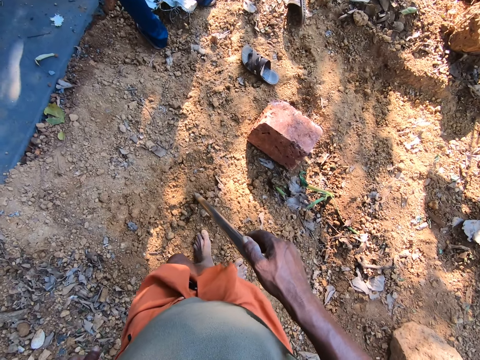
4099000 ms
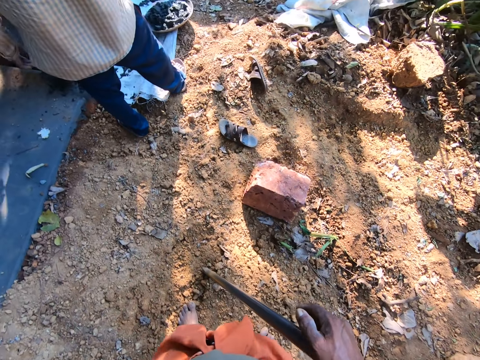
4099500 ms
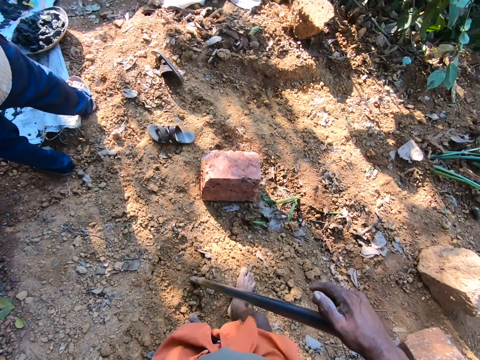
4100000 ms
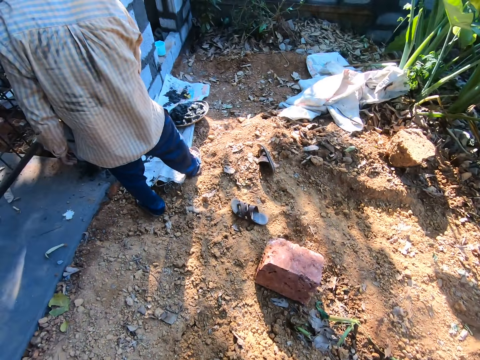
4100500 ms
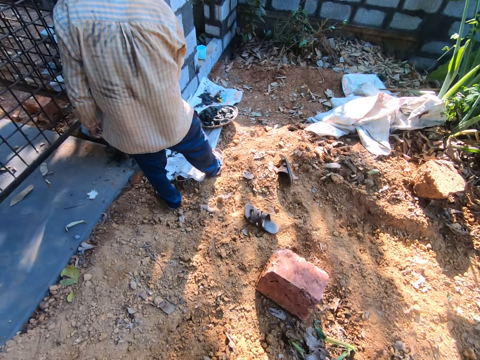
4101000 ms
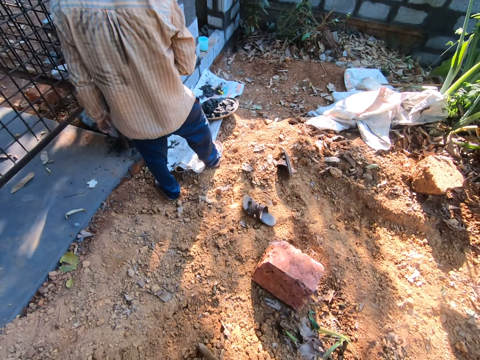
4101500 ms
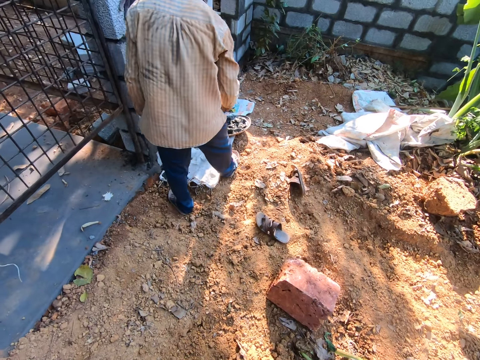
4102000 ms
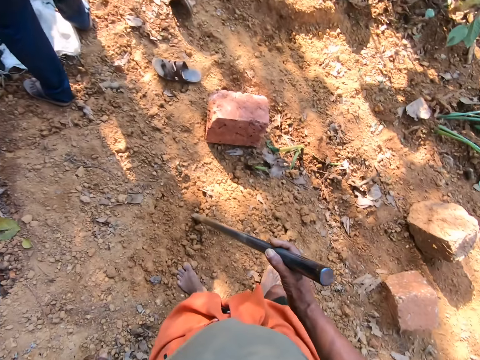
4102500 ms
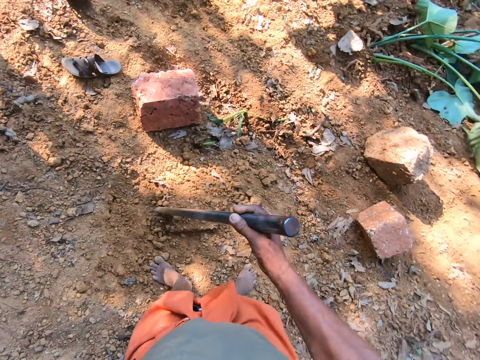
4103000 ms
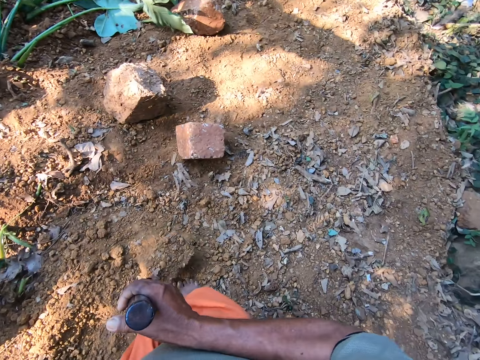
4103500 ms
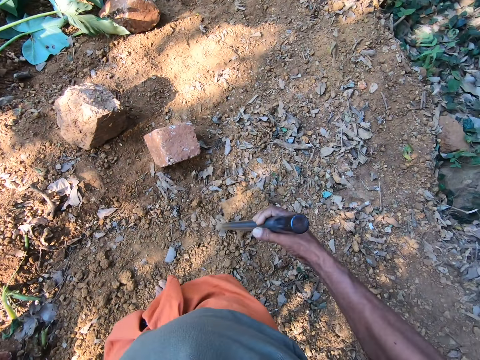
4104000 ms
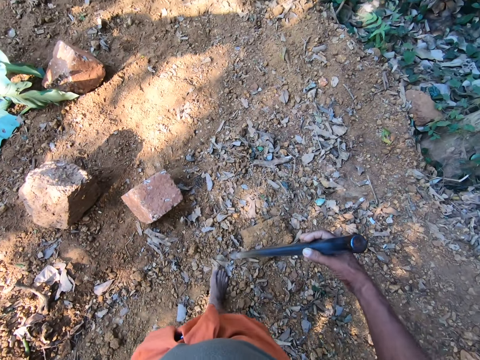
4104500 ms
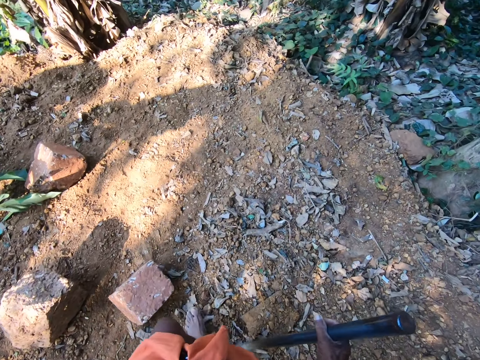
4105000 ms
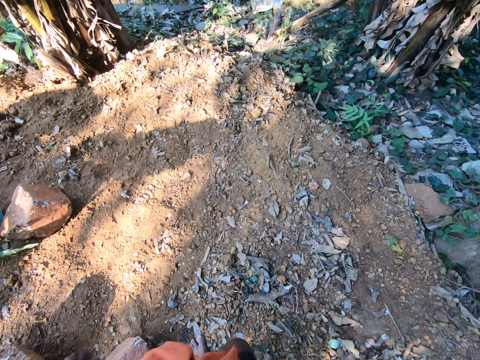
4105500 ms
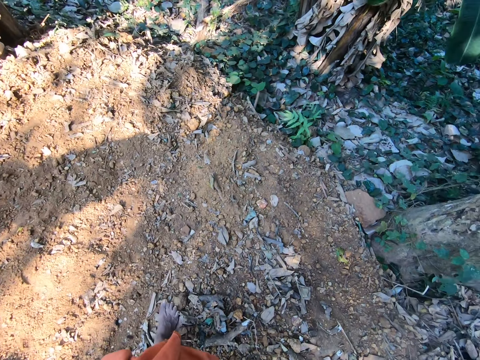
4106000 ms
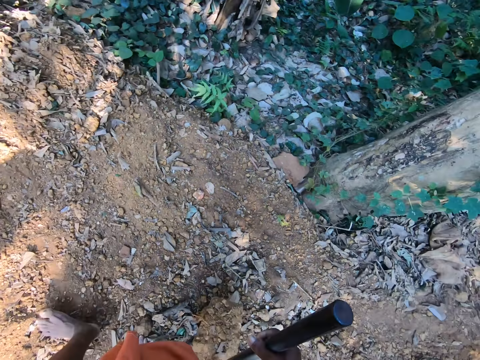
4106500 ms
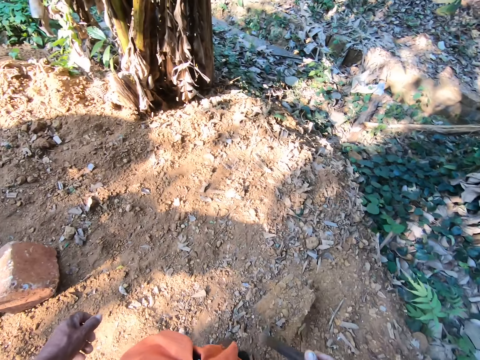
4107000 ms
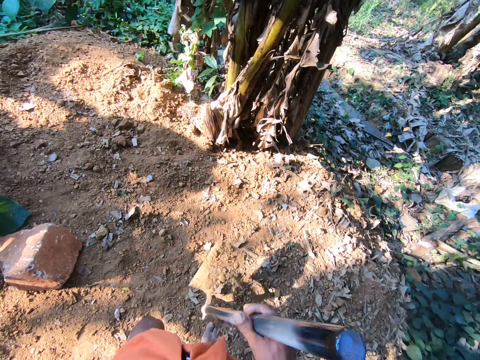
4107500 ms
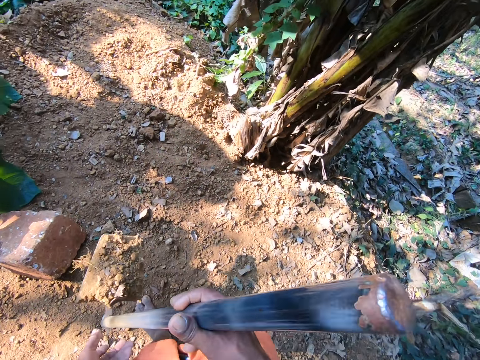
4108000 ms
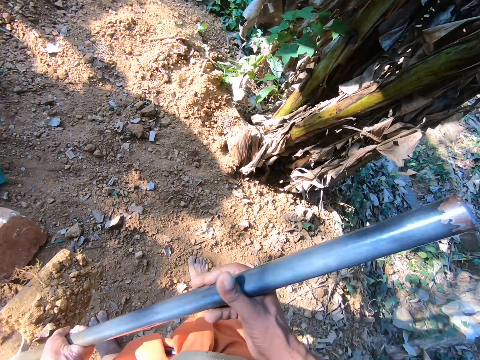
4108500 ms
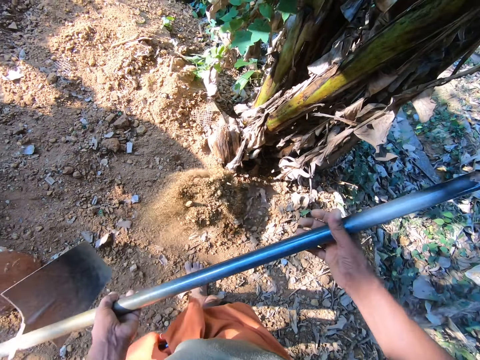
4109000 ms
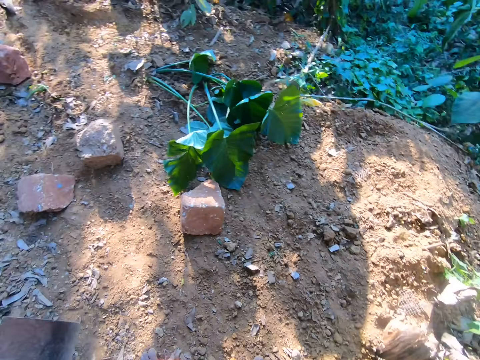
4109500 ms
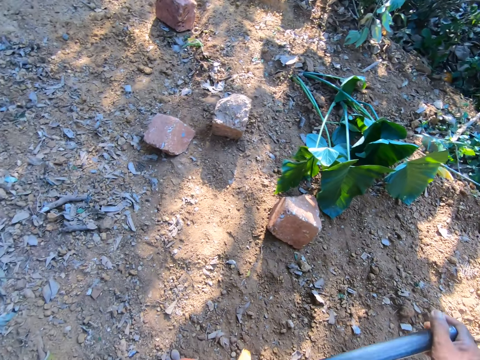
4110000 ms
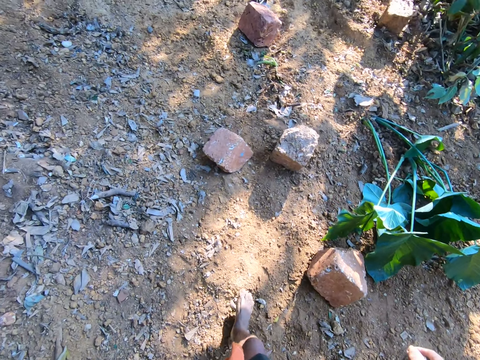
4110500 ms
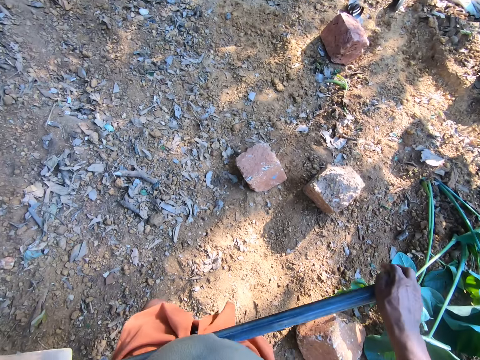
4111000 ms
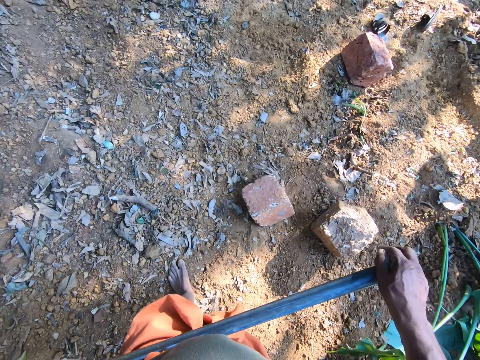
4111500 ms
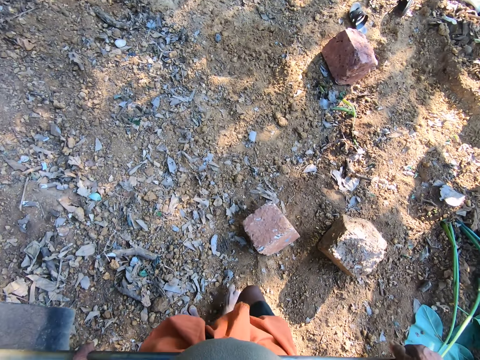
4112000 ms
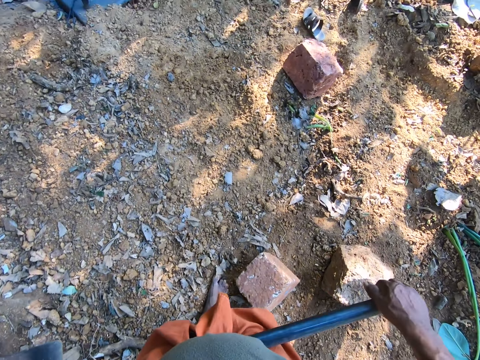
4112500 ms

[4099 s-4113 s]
A man interacts with another man. A man applies cement on the bricks. The man picks cement. The camera wearer lifts the hoe from the ground with his right hand. He moves the hoe from the ground with his right hand. He hits the hoe on the ground with his right hand. He walks towards a tree. He places his left hand on the hoe. He throws the sand on the hoe on the ground with both hands. He walks around the farm.

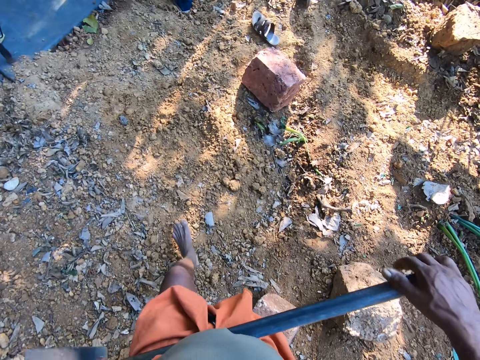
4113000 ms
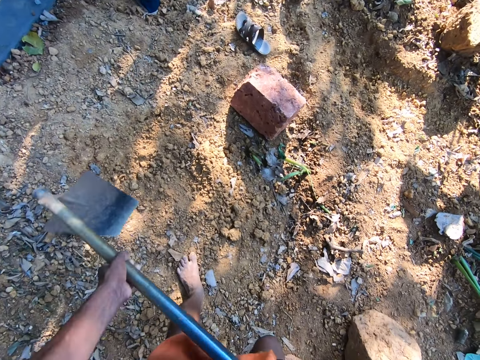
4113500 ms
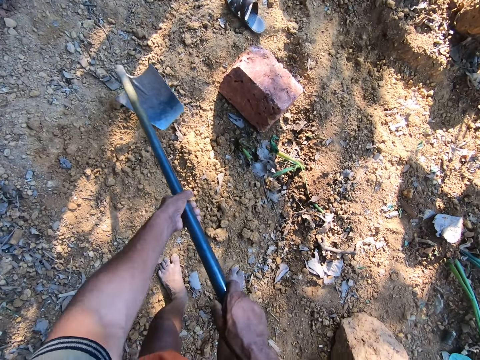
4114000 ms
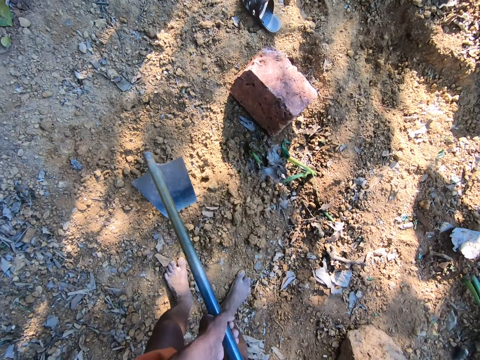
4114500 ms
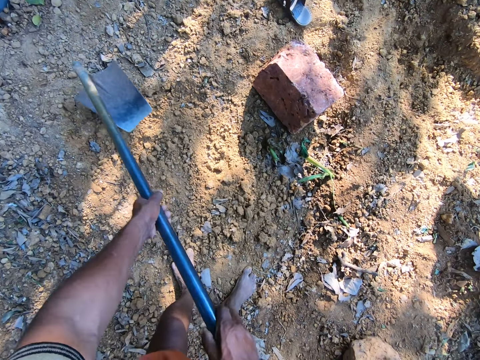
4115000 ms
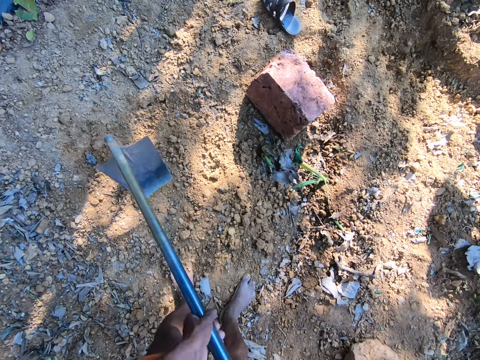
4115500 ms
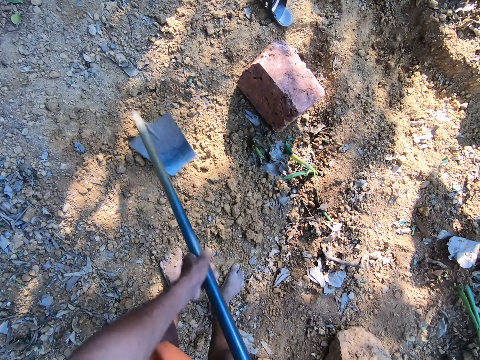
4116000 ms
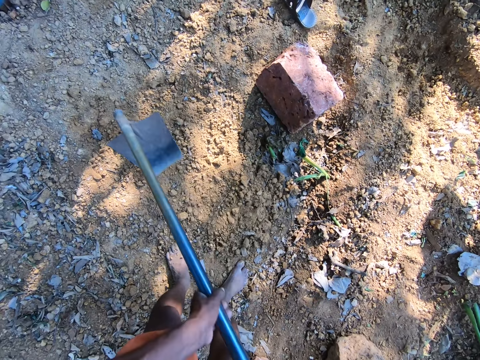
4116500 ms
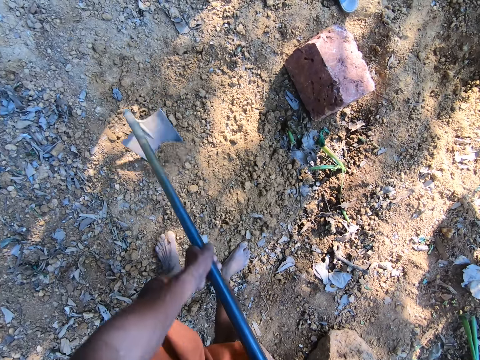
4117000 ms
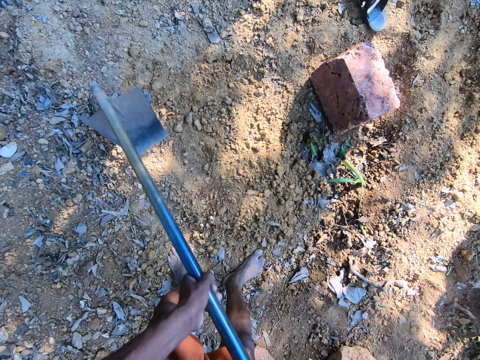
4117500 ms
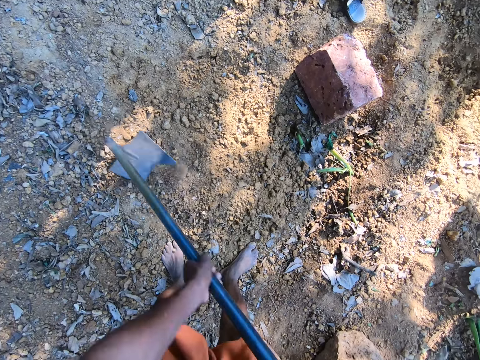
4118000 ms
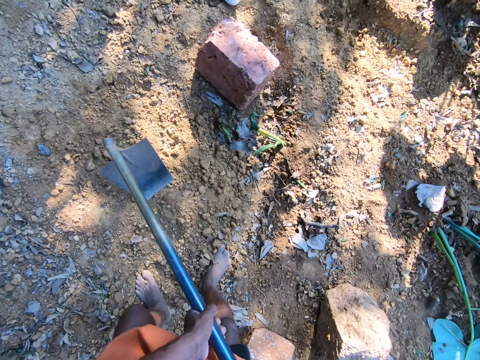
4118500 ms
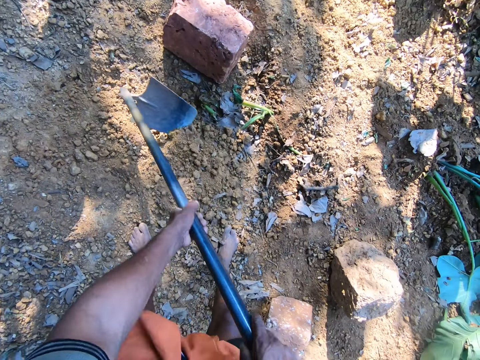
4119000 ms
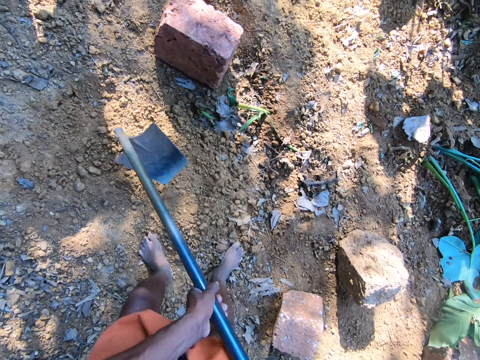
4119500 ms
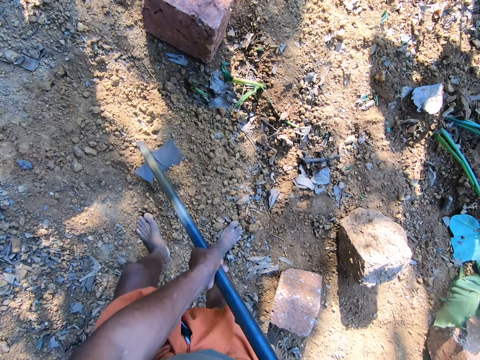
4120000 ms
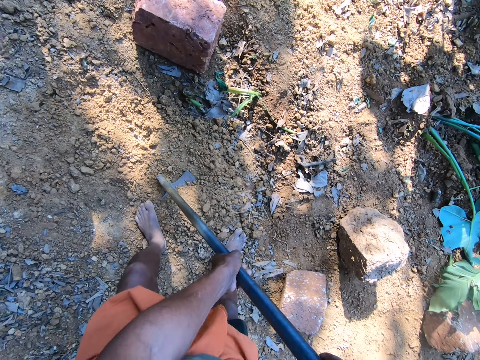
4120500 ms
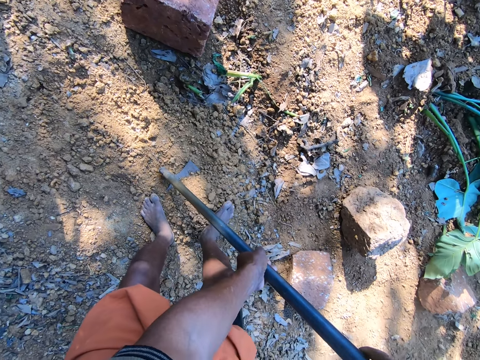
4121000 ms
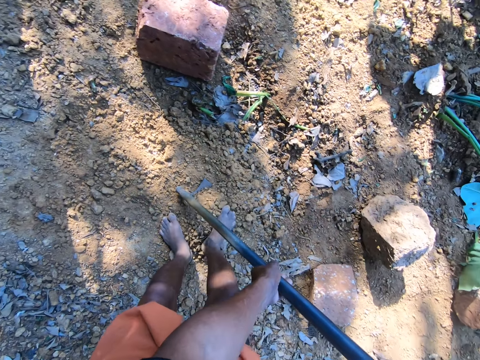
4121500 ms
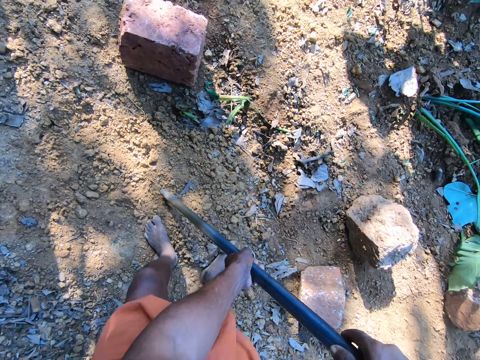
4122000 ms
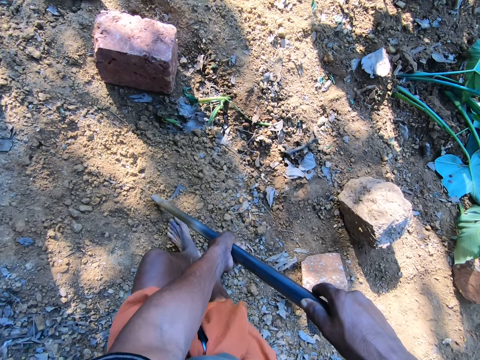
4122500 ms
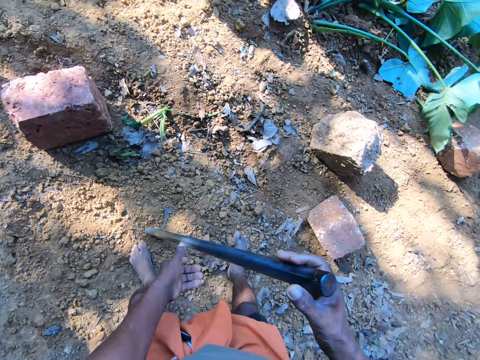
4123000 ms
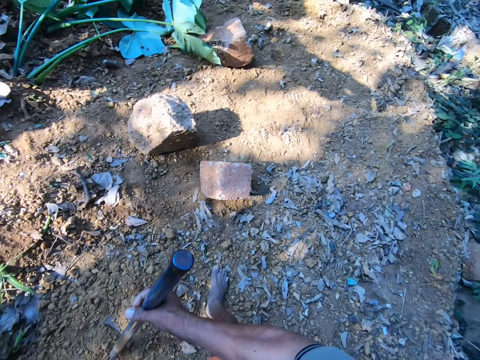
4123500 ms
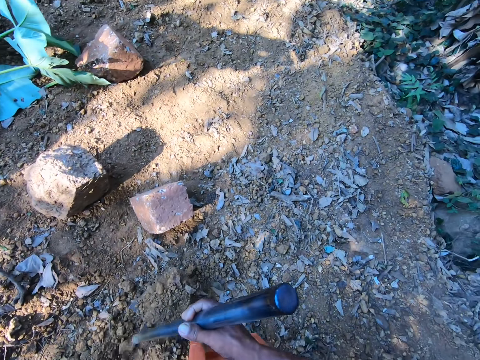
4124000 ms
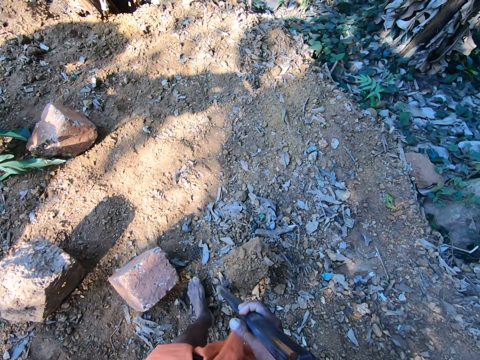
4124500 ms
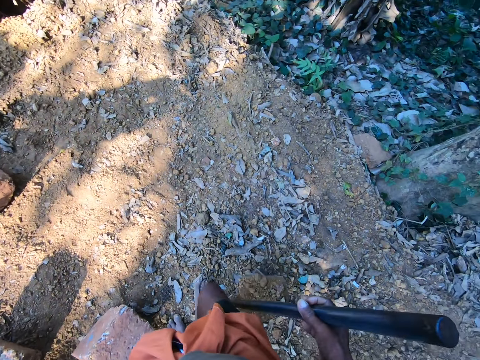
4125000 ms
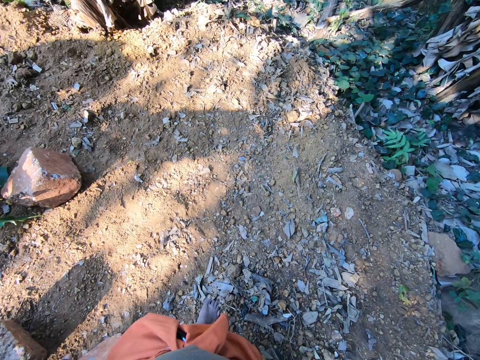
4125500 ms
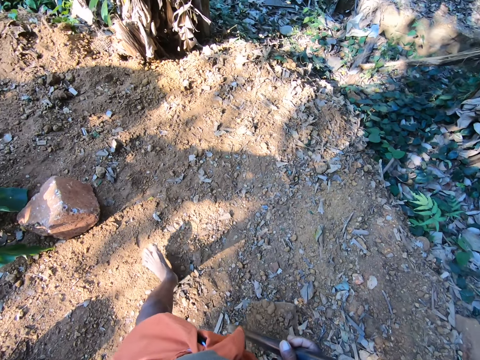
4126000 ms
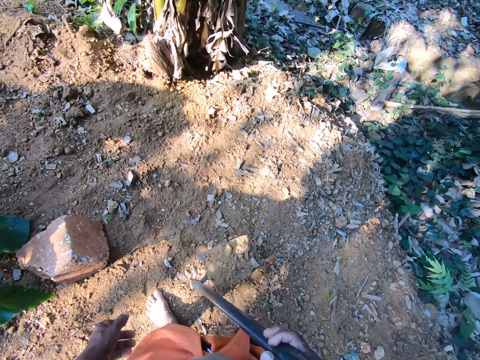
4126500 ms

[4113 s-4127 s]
The camera wearer packs sand on the ground with the hoe in both hands. He digs sand. He steps on the sand on the hoe with his right leg. He steps on the sand on the hoe with his left leg. He removes his left hand from the hoe. He carries the hoe from the ground with his right hand. He walks towards the tree.
